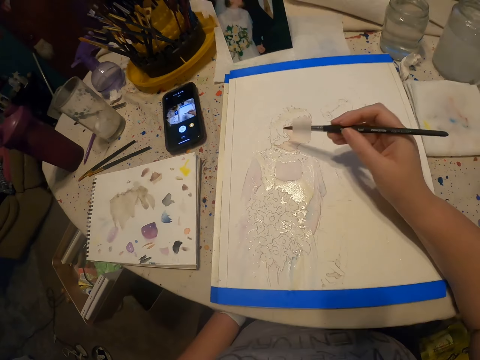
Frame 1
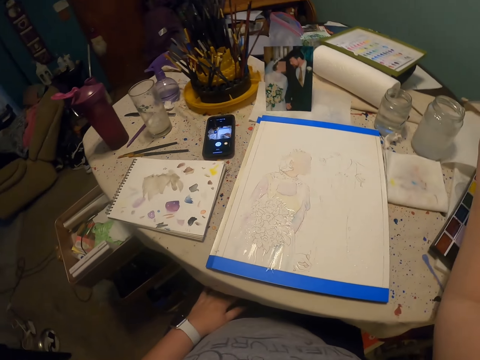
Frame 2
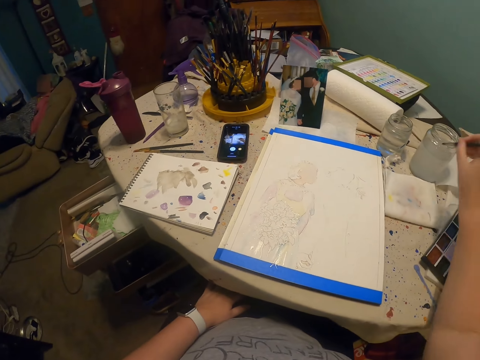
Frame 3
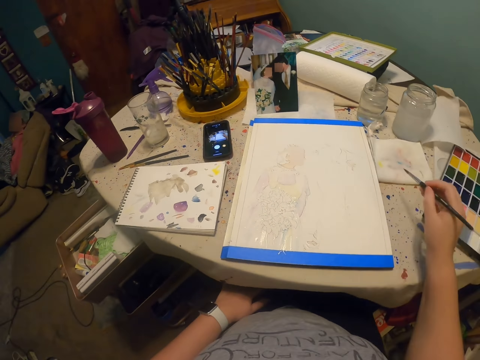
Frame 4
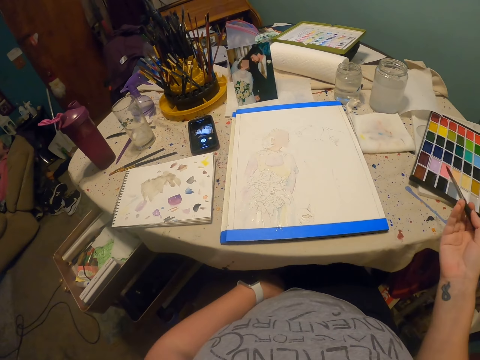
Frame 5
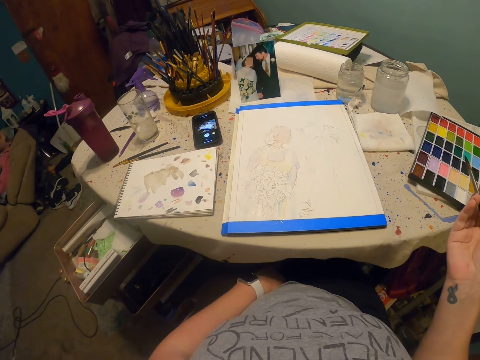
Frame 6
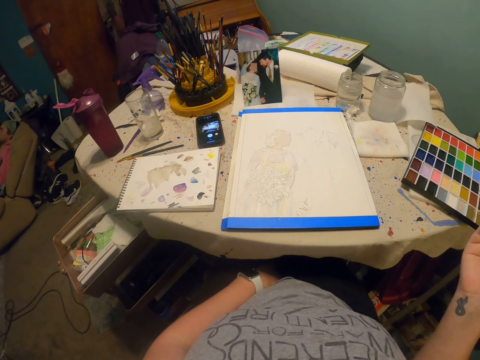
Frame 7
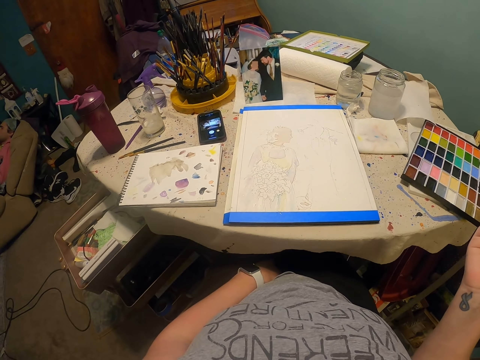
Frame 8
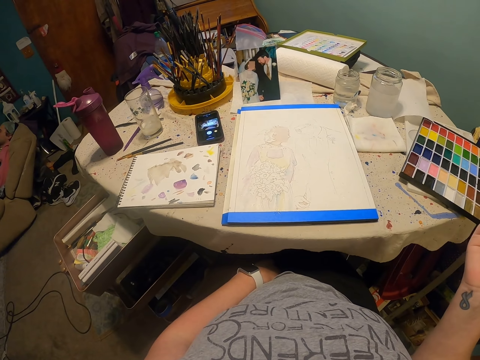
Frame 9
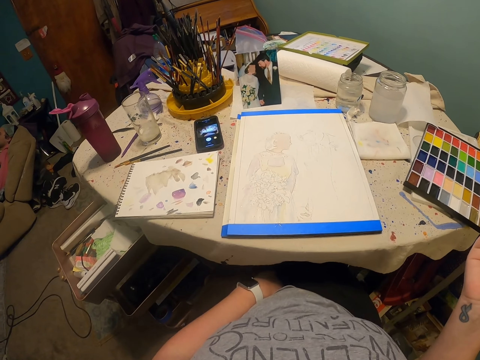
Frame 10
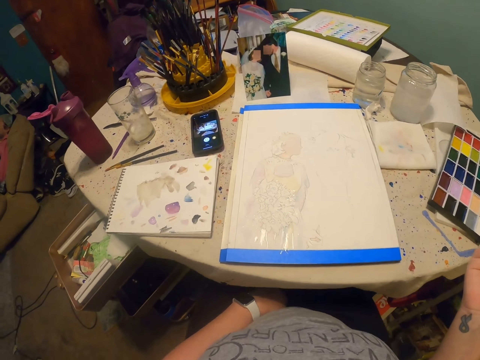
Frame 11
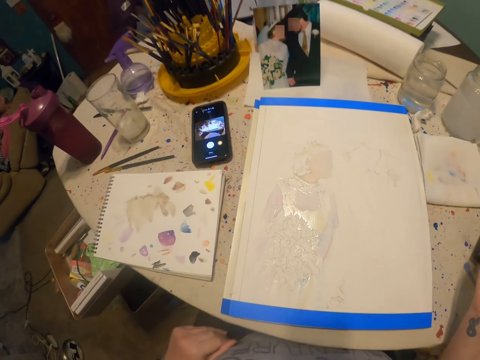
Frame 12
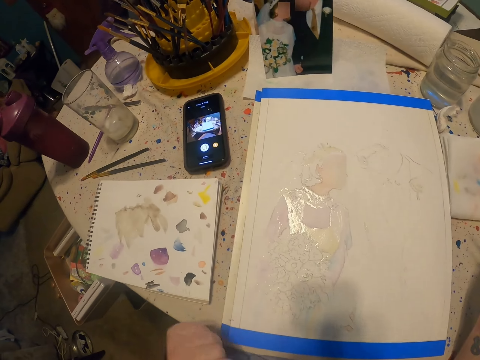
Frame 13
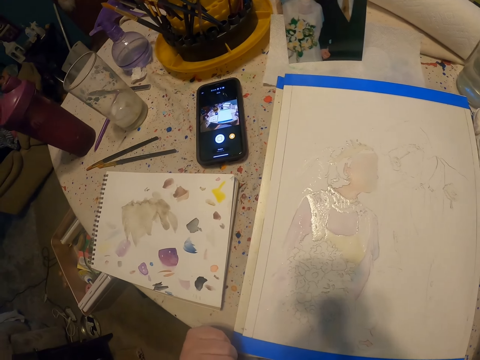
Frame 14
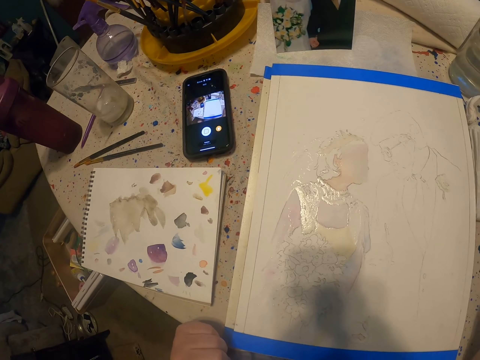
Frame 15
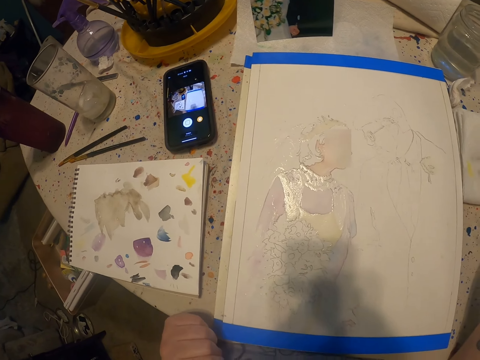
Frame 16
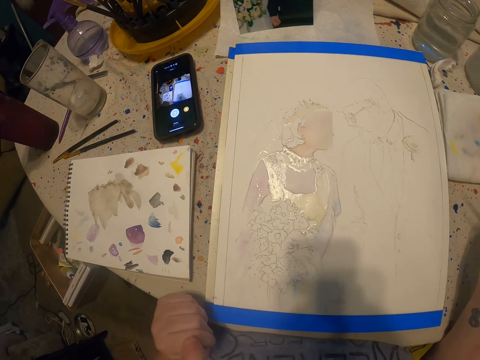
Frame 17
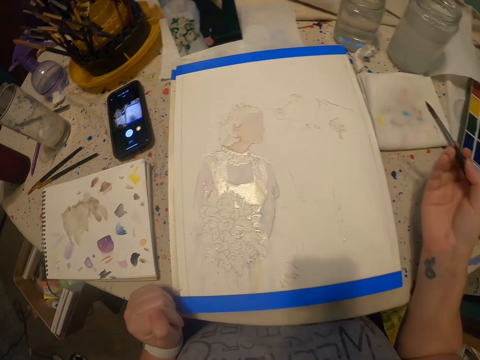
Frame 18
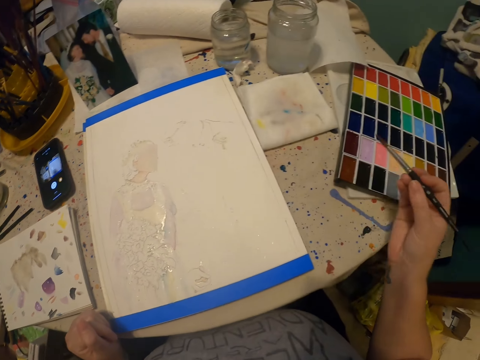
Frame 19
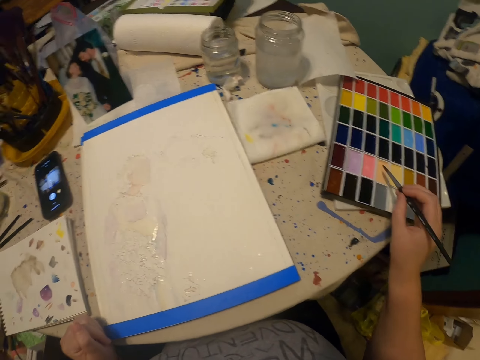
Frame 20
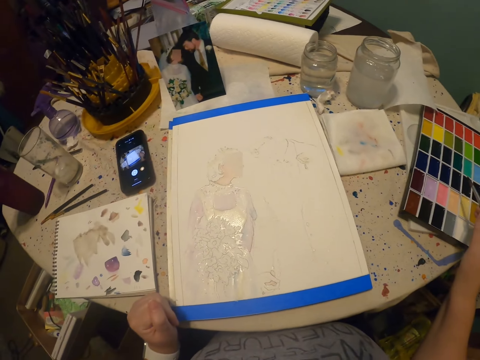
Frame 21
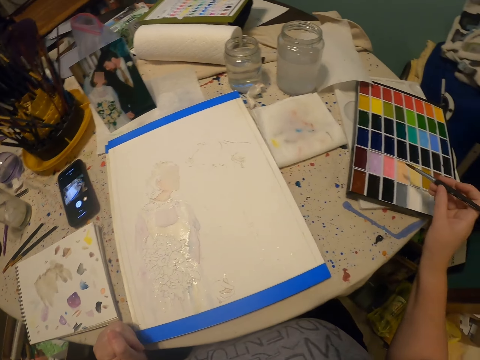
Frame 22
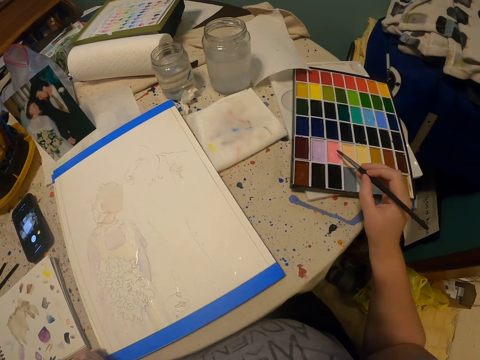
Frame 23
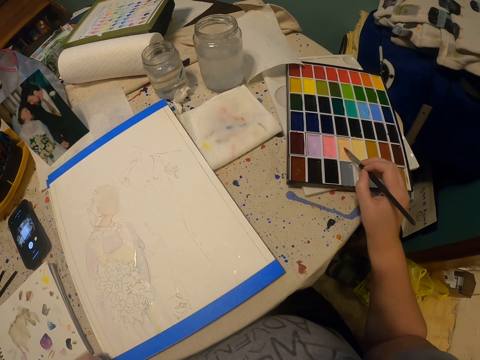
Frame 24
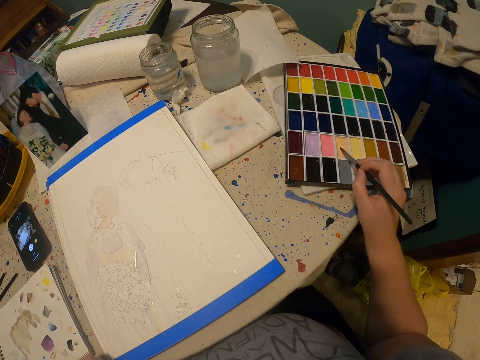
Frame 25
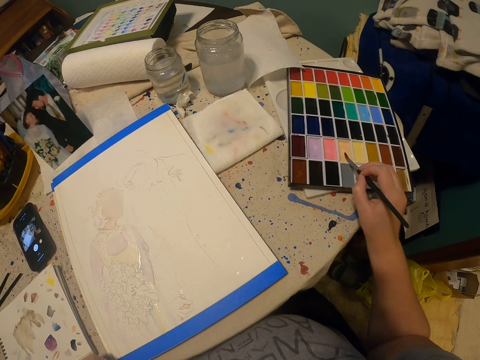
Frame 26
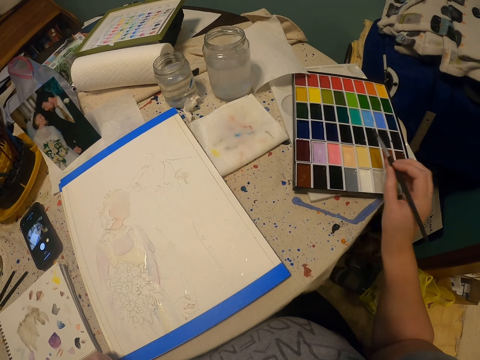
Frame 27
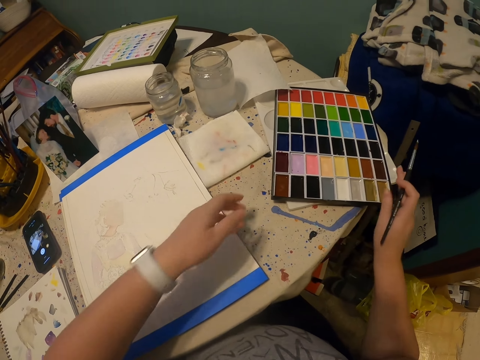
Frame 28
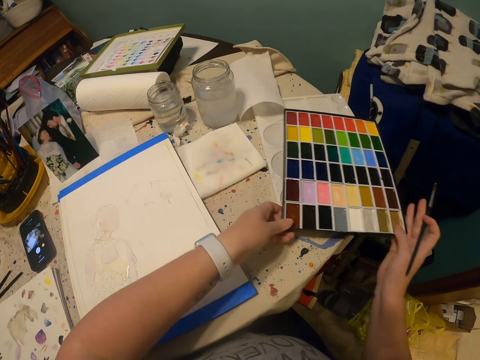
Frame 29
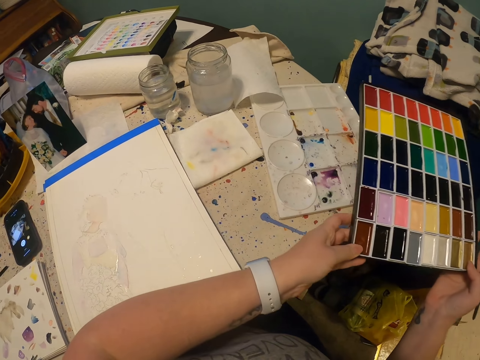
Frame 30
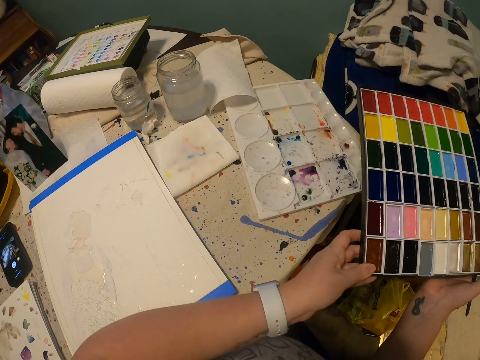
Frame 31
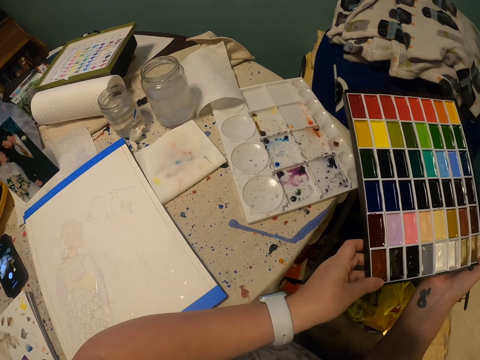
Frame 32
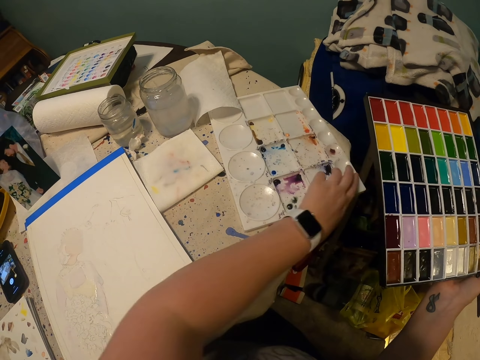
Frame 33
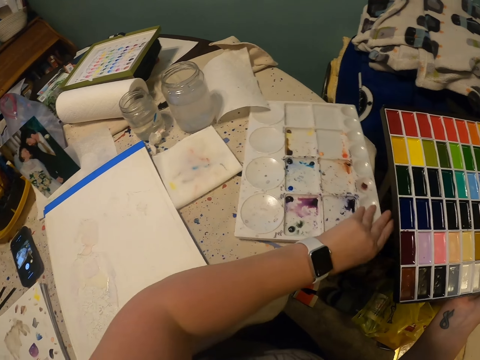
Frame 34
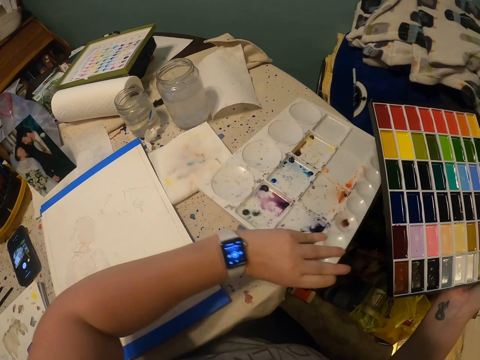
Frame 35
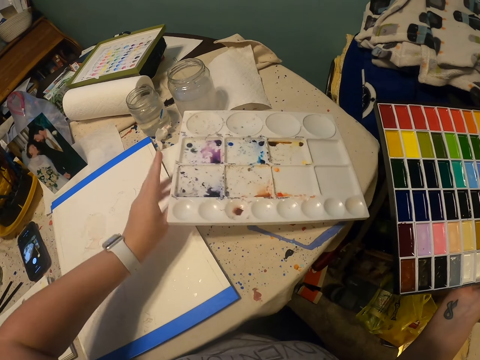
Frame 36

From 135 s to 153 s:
The camera wearer dips the paint brush in water. They rub the paint brush on water. They look around. They look at the paper. They look around. They rub the paint brush on the paint. They lift the paint container. They look at the container. They turn the paint palette. They move the paint container.

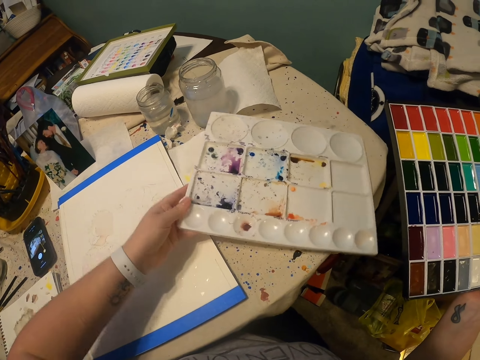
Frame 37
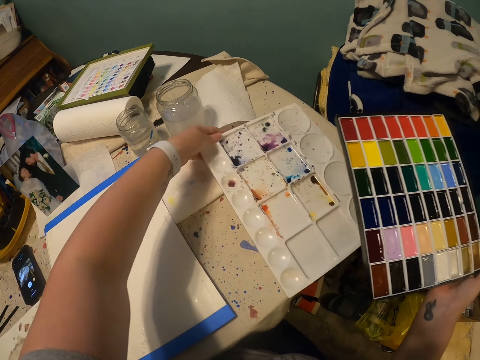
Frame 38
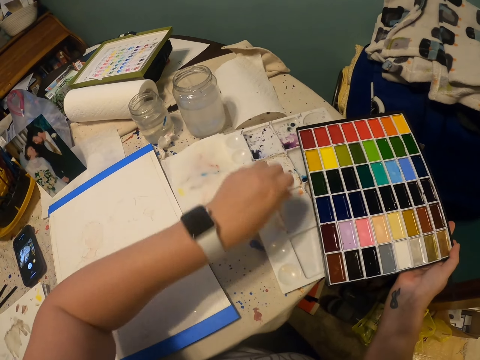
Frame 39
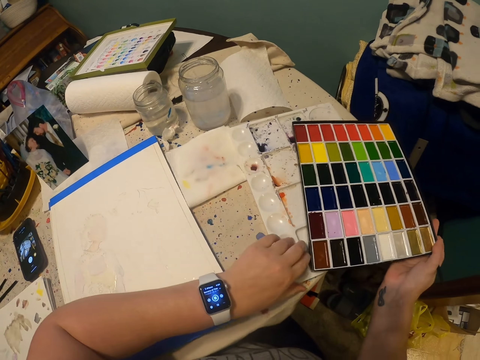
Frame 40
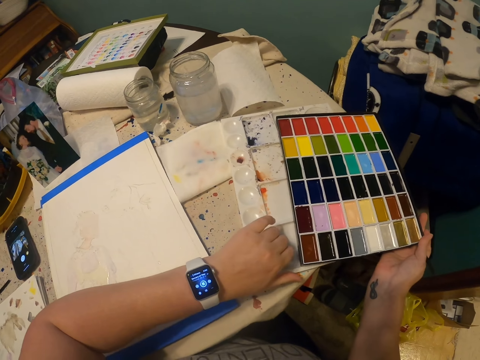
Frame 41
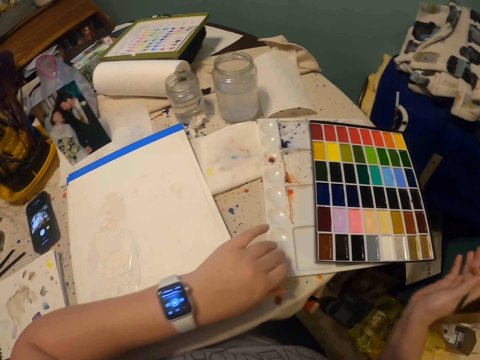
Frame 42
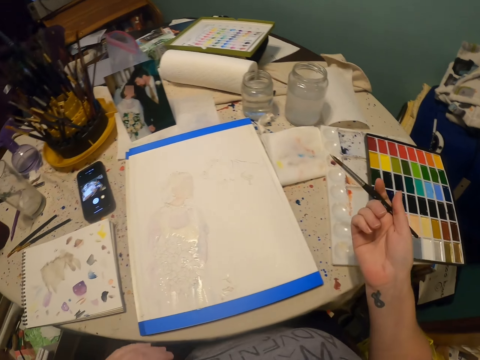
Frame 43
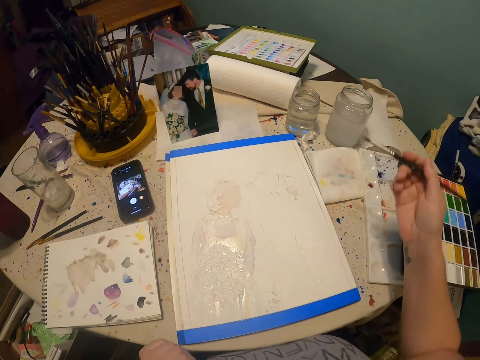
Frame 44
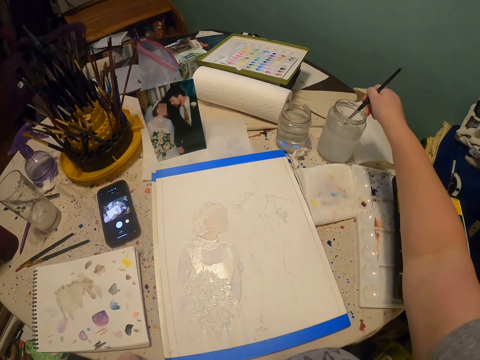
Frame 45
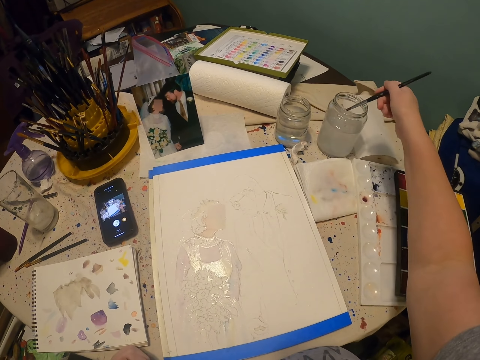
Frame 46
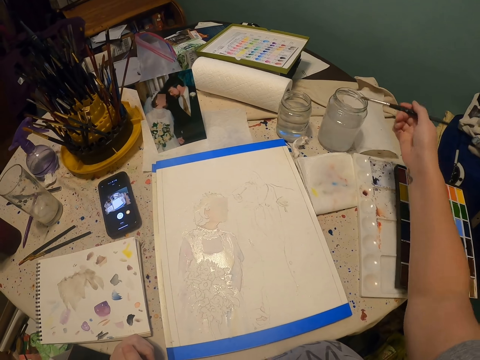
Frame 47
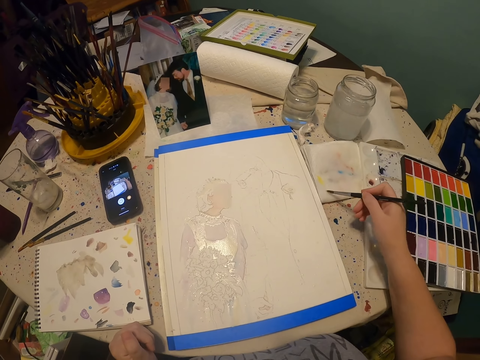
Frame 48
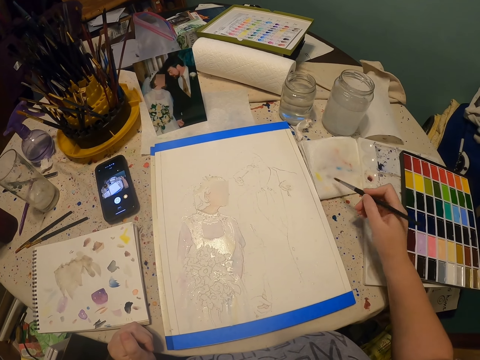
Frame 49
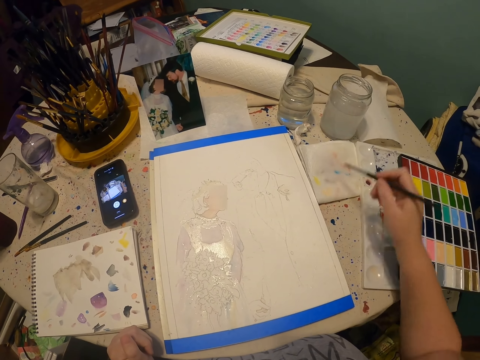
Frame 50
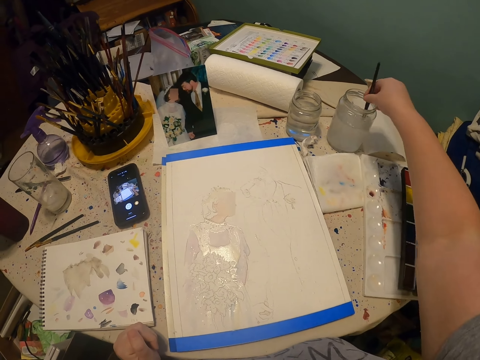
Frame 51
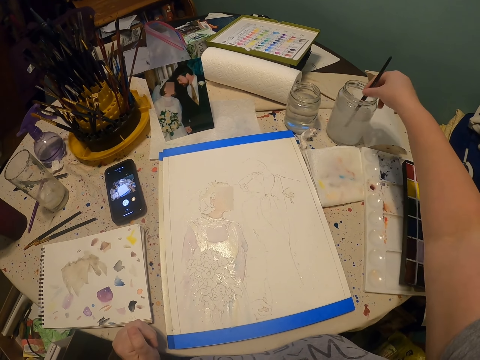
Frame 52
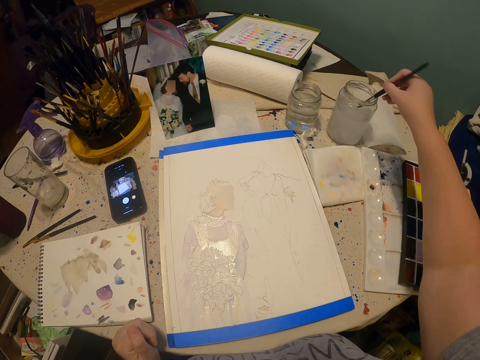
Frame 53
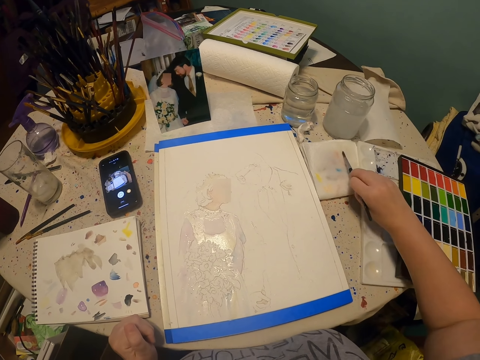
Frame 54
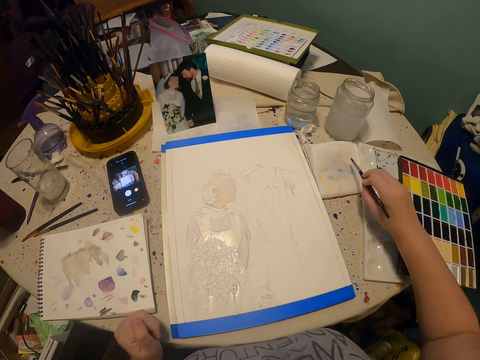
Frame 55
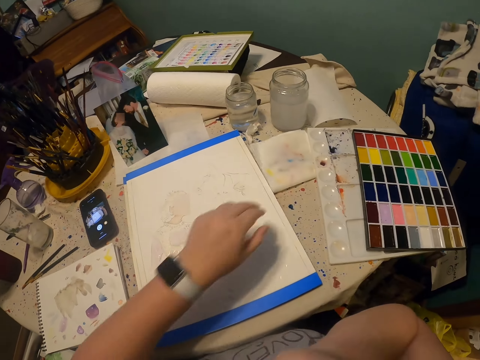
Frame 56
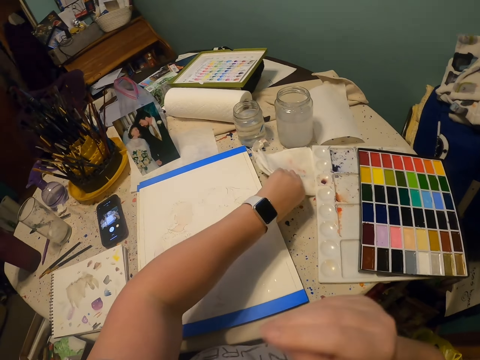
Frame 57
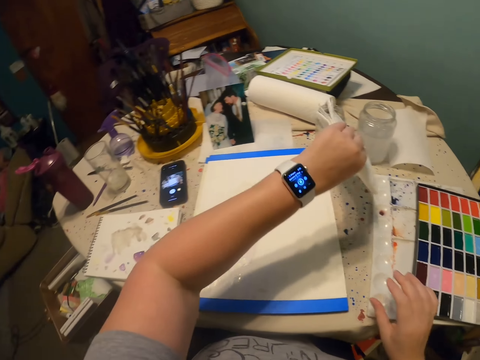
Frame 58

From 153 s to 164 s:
The camera wearer puts the paint container on the table. They dip the paint brush in water. They rub the paint brush on the paper. They dip the paint brush in water. They rub the paint brush on the paper. They move the hand. They pick up the paper towel.
